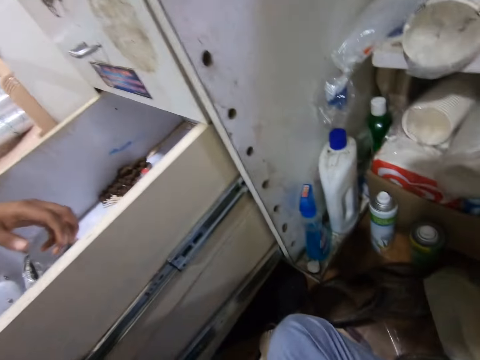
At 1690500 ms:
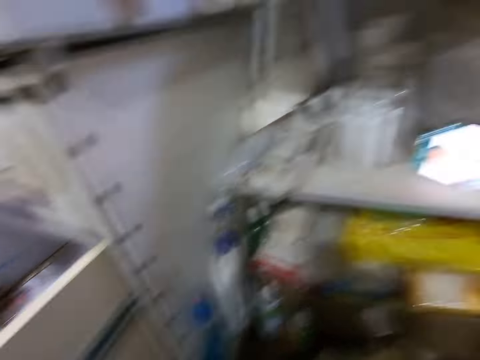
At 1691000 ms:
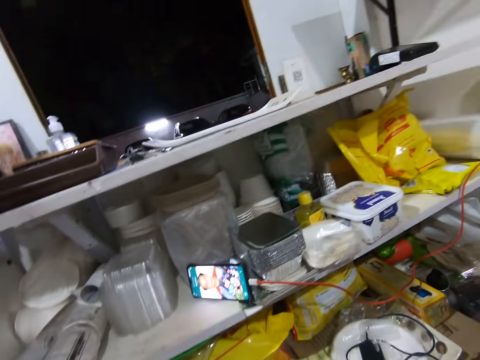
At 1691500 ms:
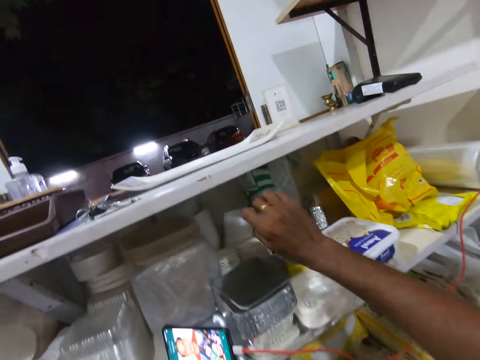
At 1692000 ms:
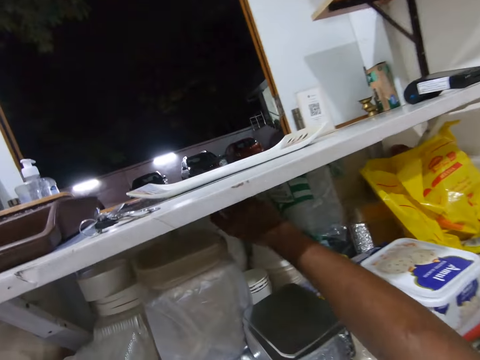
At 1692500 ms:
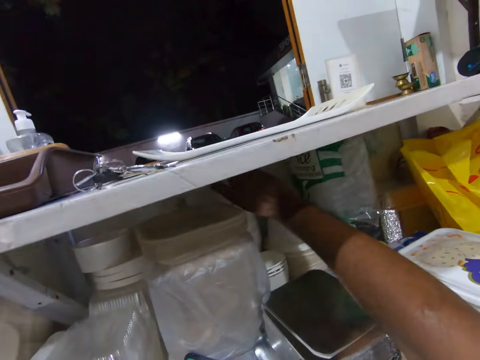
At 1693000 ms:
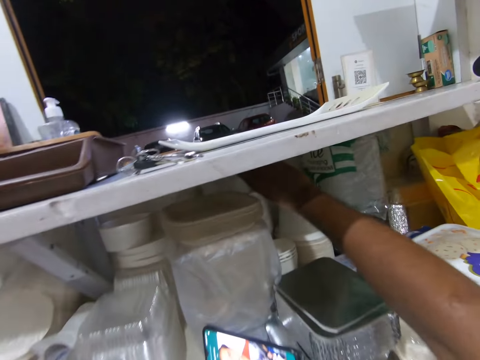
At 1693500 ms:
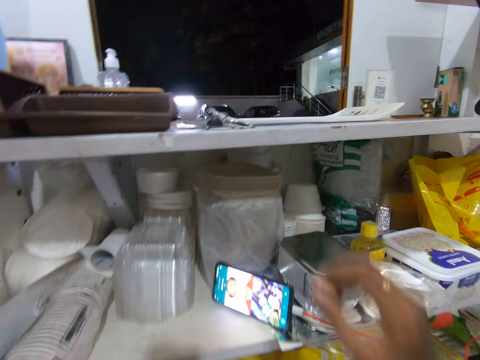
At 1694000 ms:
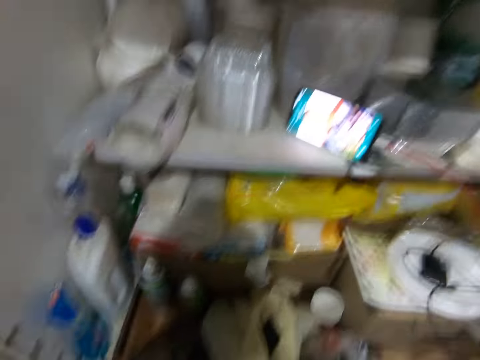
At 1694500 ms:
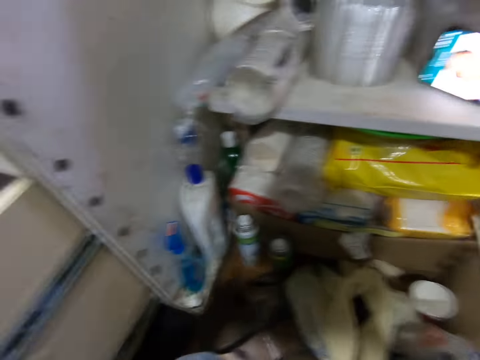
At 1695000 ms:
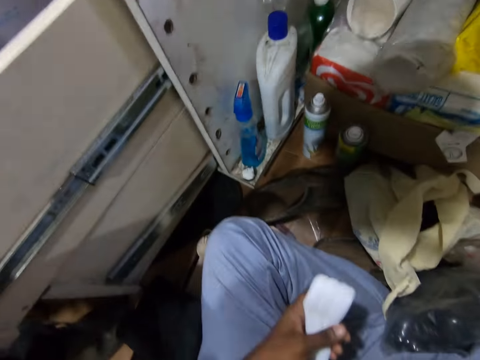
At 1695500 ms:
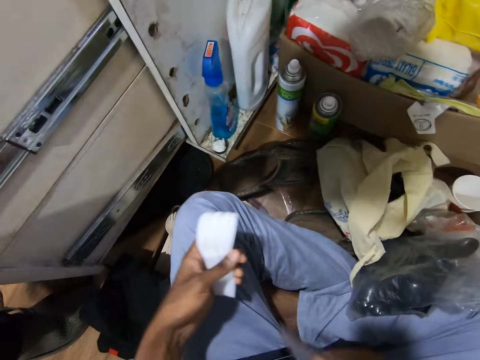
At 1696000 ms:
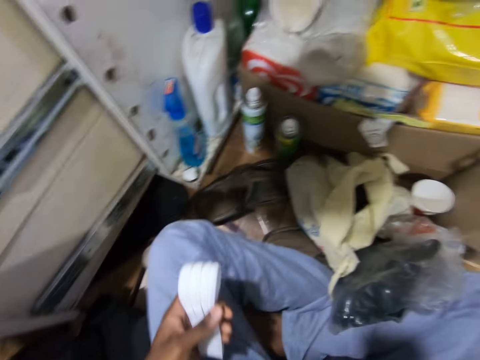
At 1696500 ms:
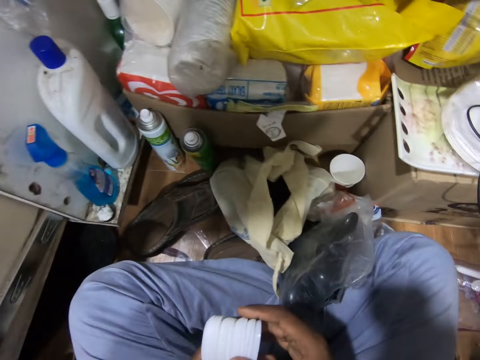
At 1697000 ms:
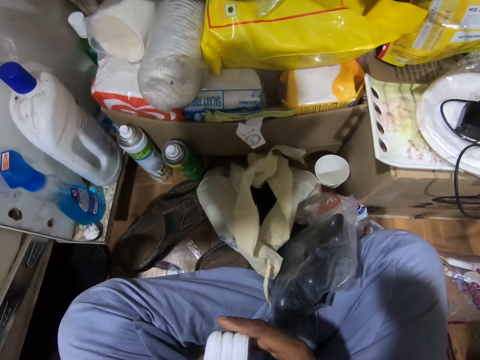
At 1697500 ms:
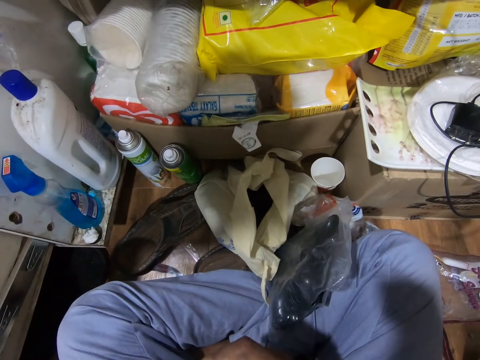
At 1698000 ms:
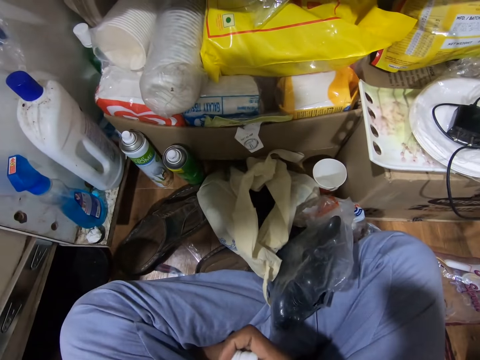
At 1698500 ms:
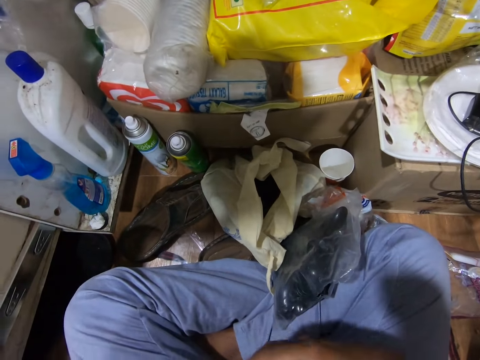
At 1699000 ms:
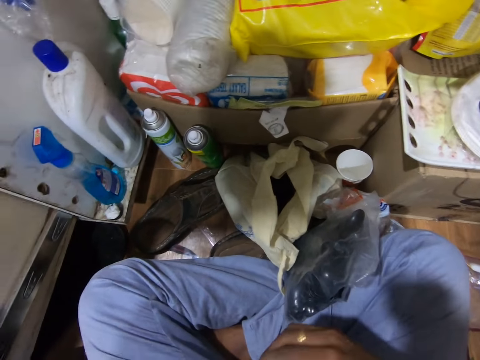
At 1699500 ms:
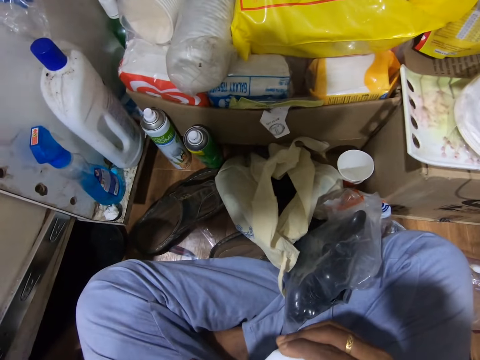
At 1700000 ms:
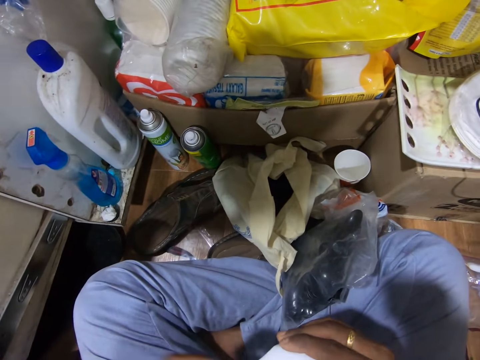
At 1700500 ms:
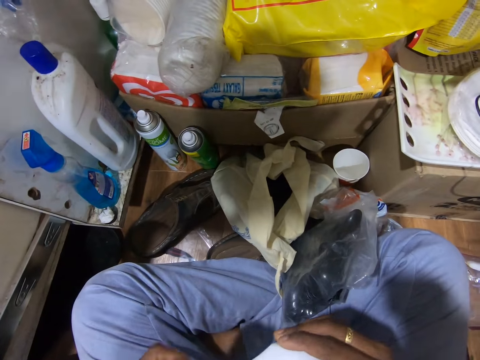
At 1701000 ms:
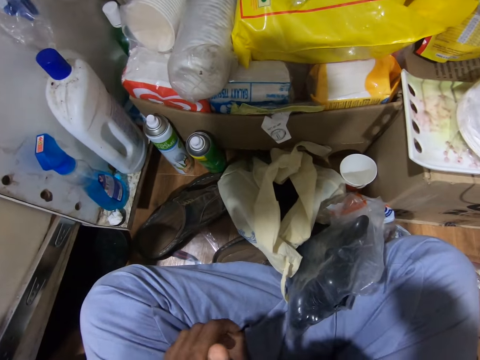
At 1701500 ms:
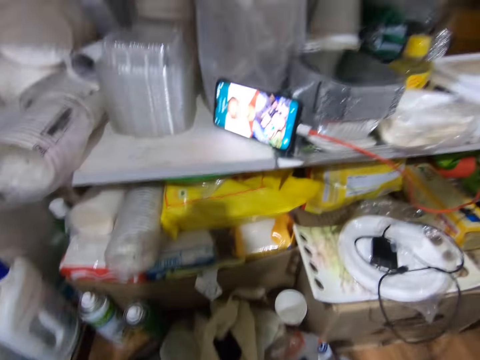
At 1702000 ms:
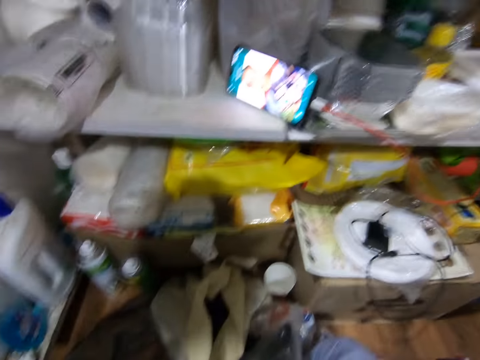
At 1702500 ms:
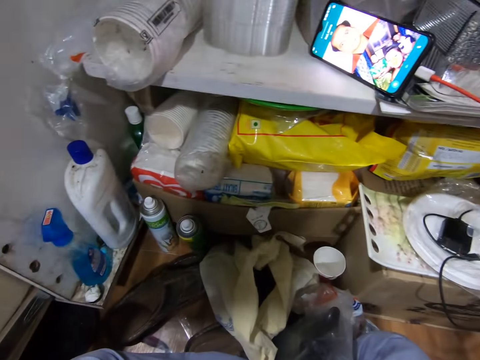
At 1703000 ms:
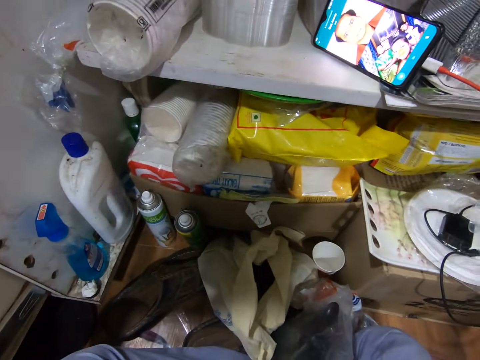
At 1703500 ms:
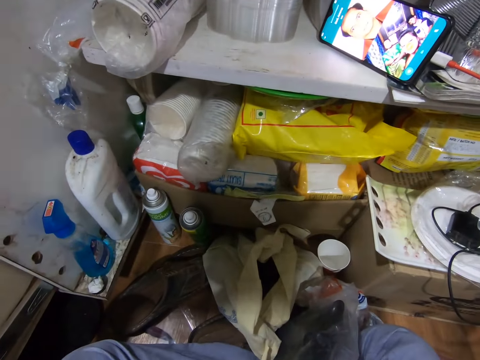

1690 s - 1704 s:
The camera wearer puts a white plate in the shelf with his right hand. He closes the bottle. He looks at the phone. He holds a group of white spoons with his left hand. He holds the group of white spoons with both hands. He holds a polythene. He holds the group of white spoons with his right hand.

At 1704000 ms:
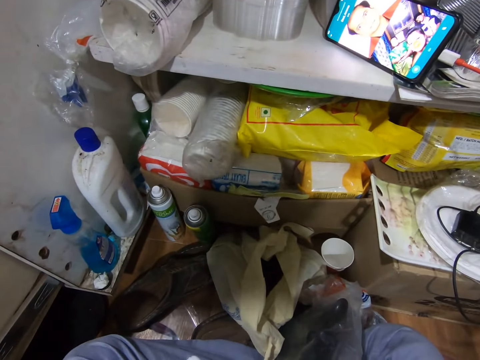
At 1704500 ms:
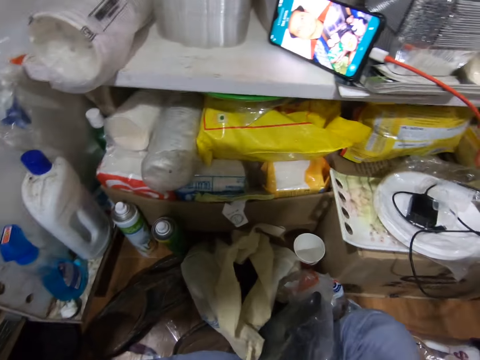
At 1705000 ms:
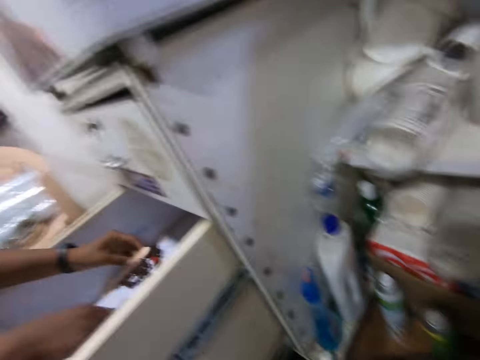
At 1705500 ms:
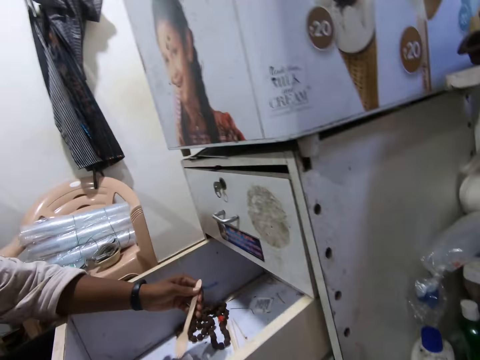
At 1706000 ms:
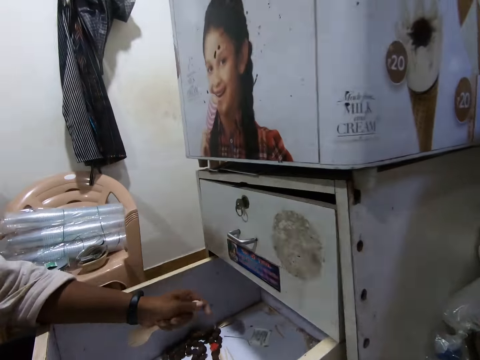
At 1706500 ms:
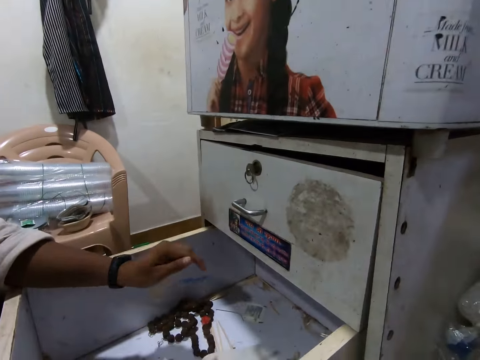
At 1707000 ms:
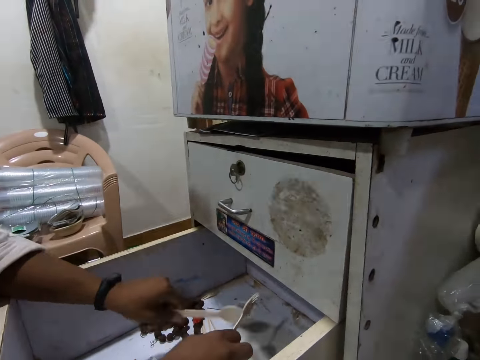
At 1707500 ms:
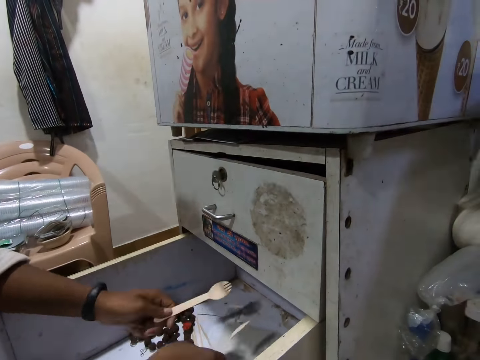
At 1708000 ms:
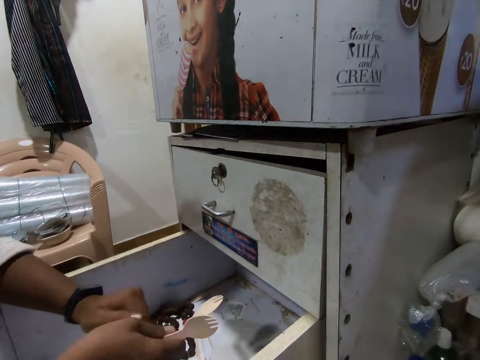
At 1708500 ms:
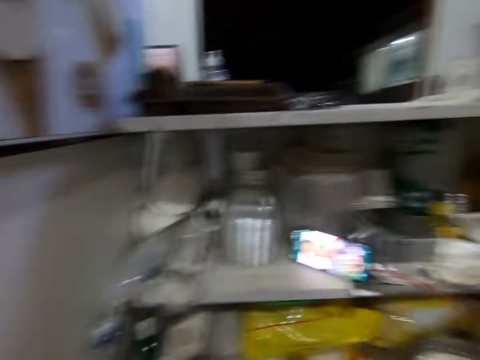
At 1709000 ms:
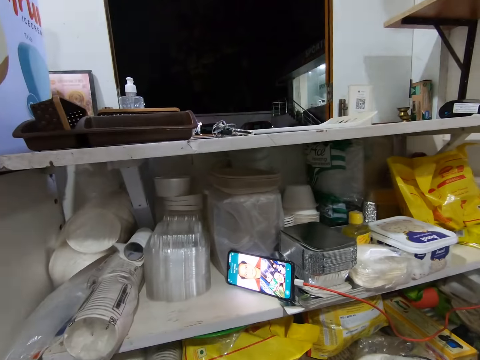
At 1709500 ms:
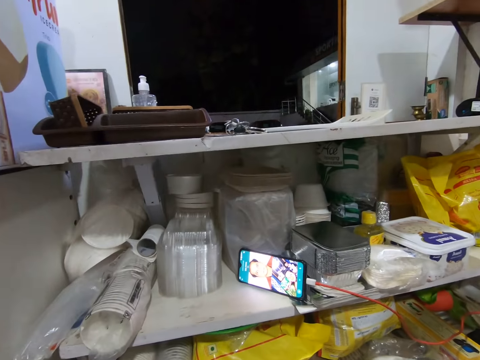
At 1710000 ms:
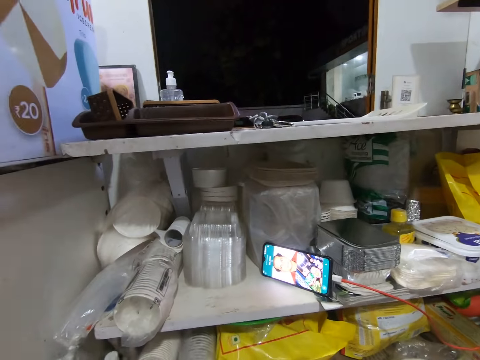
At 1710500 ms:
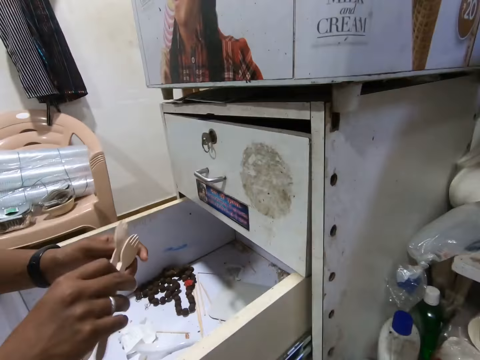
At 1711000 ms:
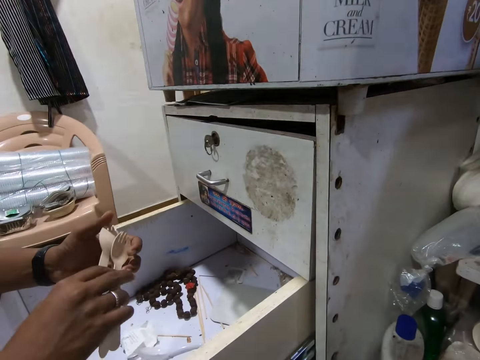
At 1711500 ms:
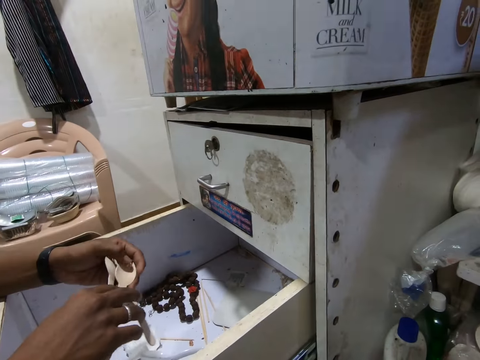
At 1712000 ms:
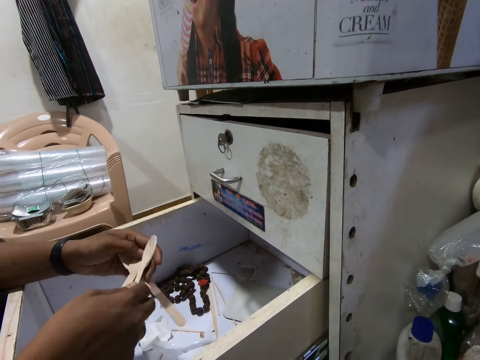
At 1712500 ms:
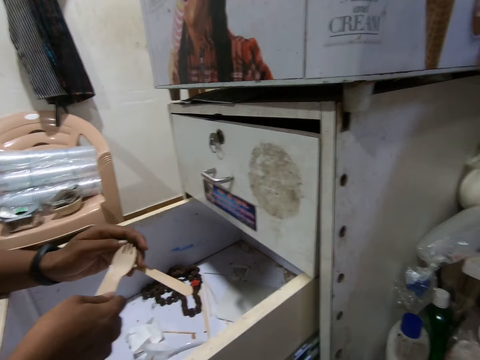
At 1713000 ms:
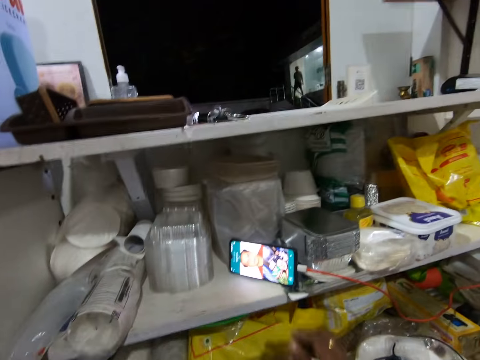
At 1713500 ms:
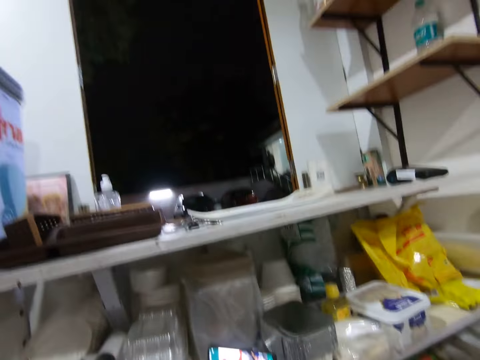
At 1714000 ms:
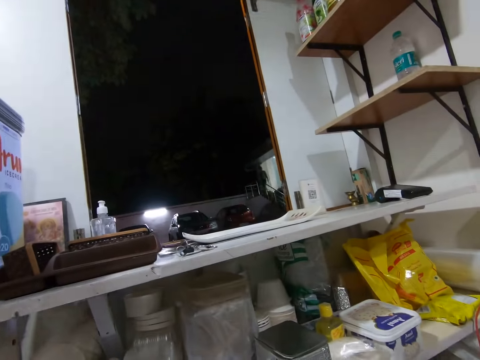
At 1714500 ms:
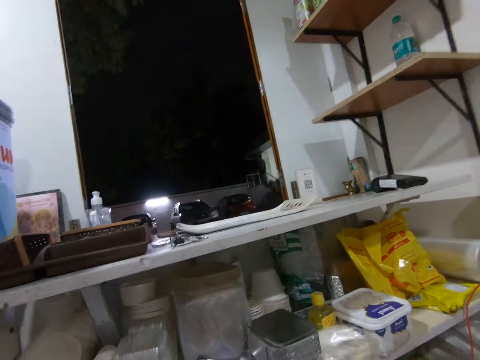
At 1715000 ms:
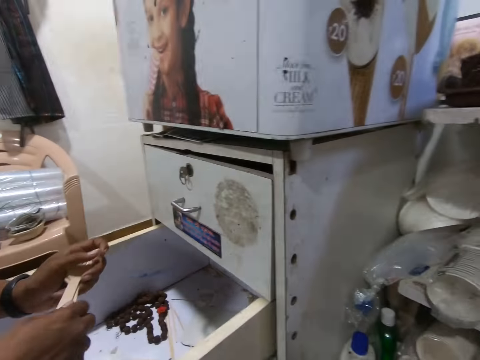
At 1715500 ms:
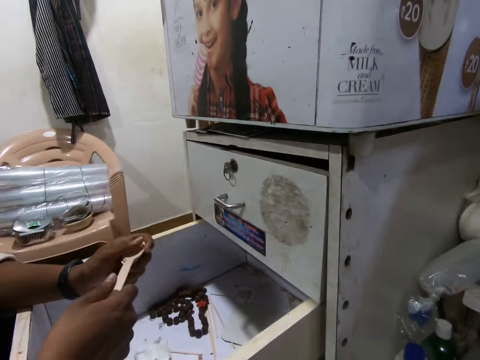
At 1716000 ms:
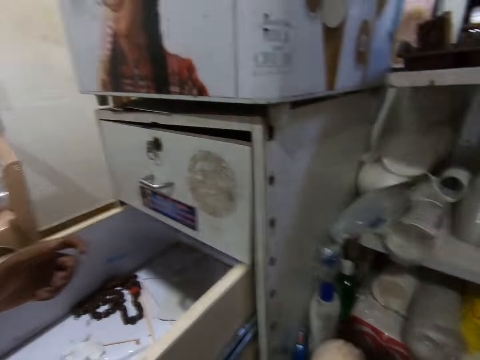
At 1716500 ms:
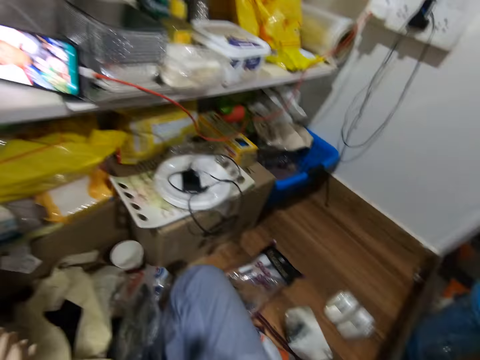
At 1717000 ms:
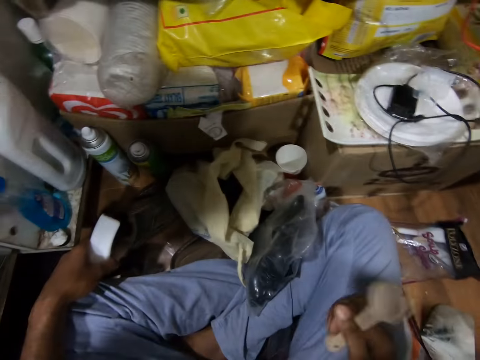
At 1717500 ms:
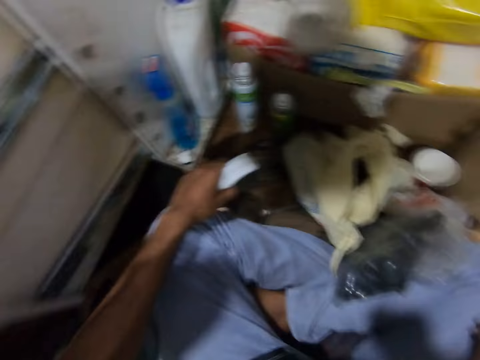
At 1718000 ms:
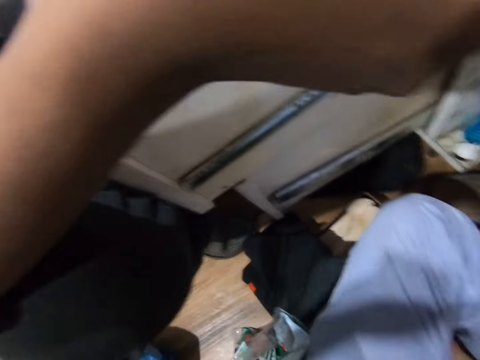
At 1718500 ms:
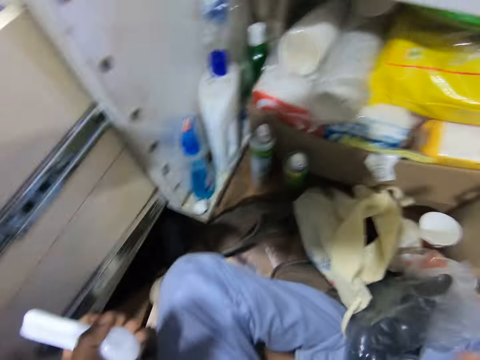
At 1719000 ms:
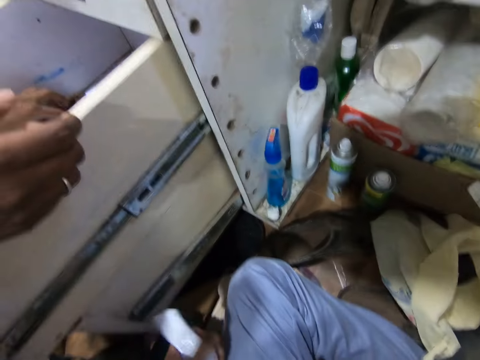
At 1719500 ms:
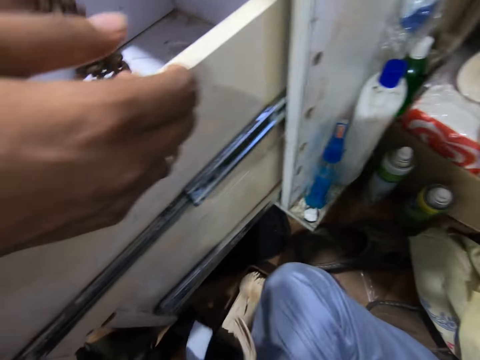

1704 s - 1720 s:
A man picks a yellow fork from the drawer with his left hand. The man holds the yellow fork with his right hand. The camera wearer talks to the man. The man beats the yellow fork on the drawer with his left hand. The man beats the yellow fork on the drawer with his right hand. The man holds the yellow fork with his right hand. The man holds the yellow fork with his left hand. The man holds the three yellow forks with both hands. The camera wearer looks around. The man holds the yellow fork with his right hand and holds the two yellow forks with his left hand. The camera wearer touches the phone screen on the shelf with his right hand. The man holds the three yellow forks with both hands. The man holds the three yellow forks with his right hand. The man passes the three yellow forks to the camera wearer with his right hand. The camera wearer holds the three yellow forks with his right hand. He interacts with the man.
